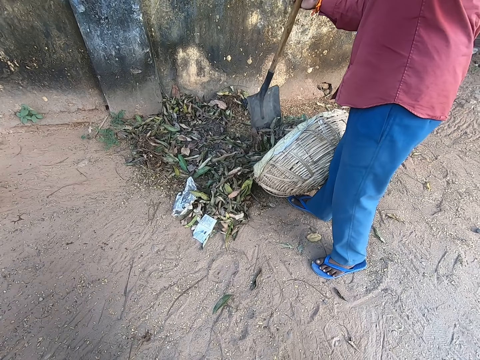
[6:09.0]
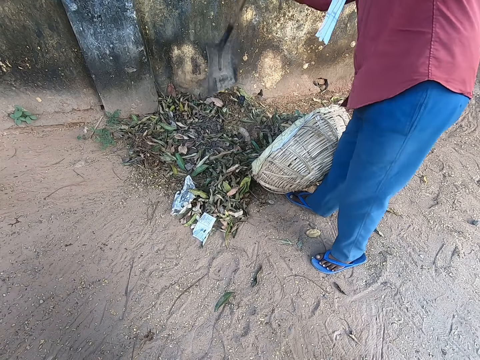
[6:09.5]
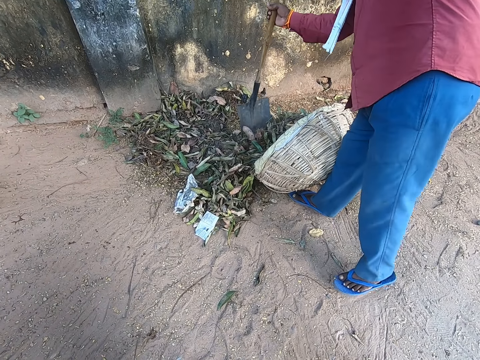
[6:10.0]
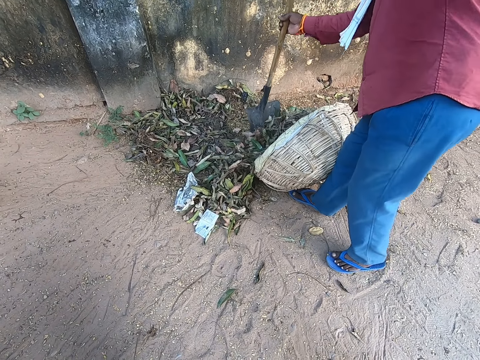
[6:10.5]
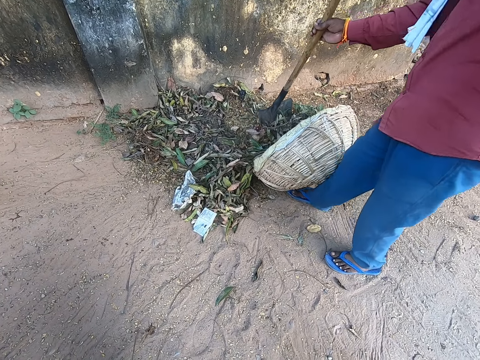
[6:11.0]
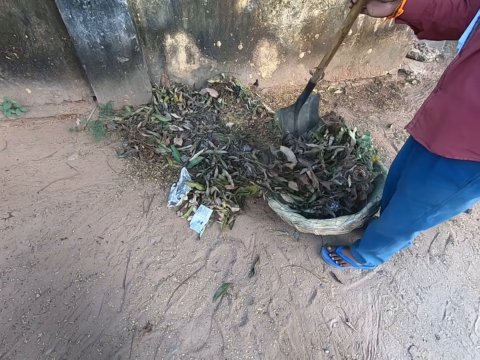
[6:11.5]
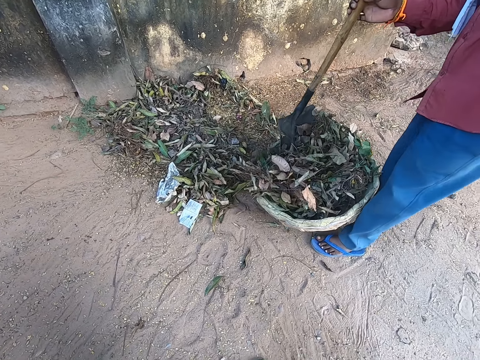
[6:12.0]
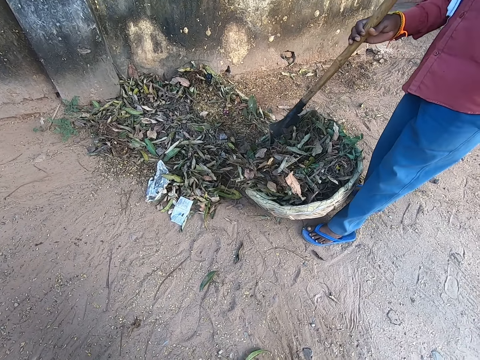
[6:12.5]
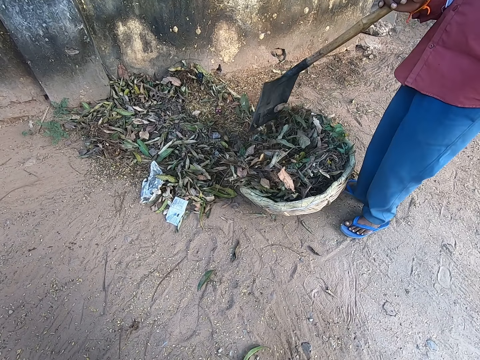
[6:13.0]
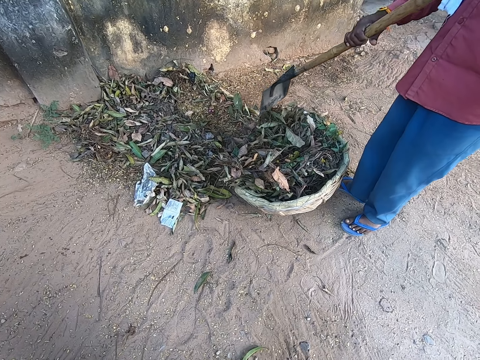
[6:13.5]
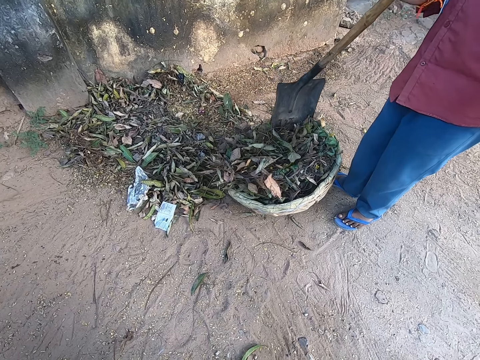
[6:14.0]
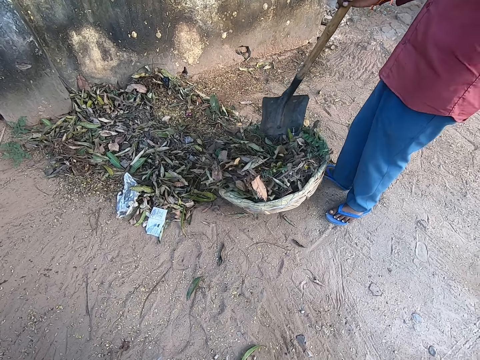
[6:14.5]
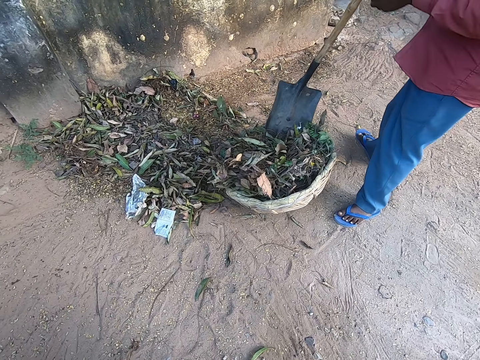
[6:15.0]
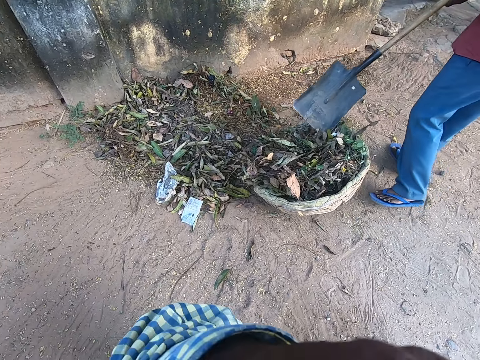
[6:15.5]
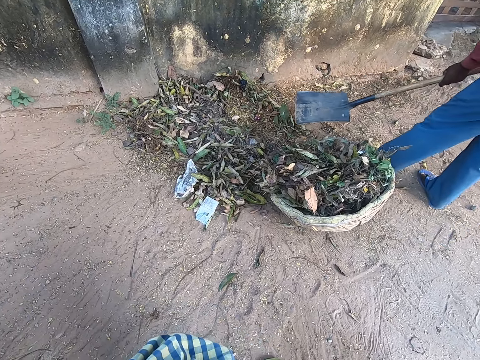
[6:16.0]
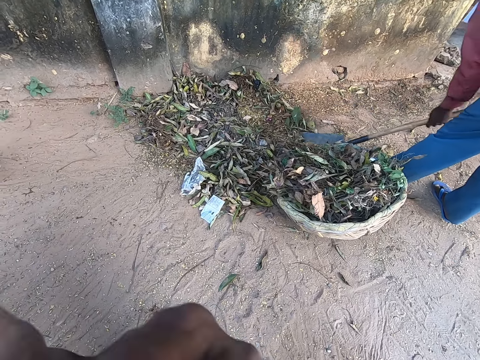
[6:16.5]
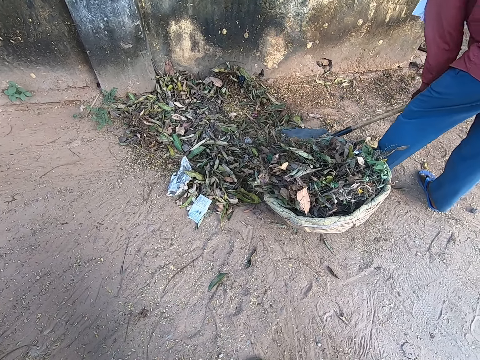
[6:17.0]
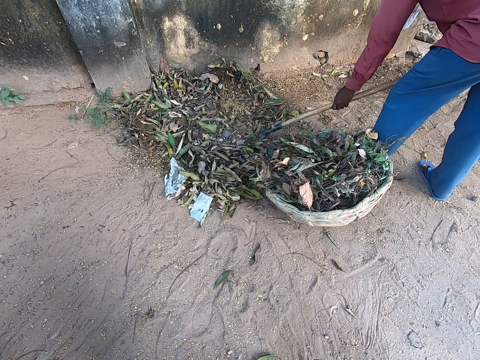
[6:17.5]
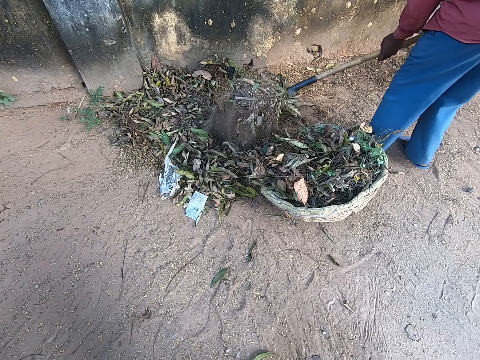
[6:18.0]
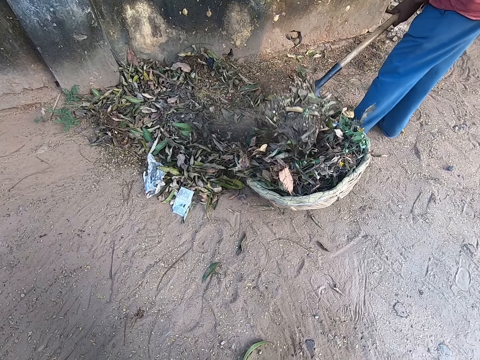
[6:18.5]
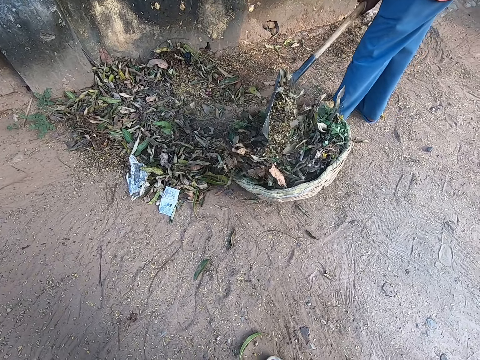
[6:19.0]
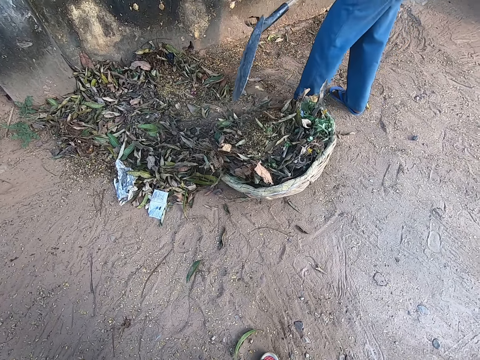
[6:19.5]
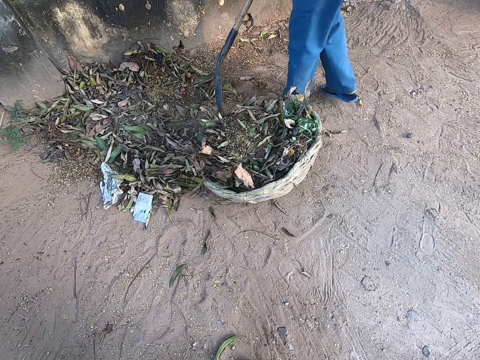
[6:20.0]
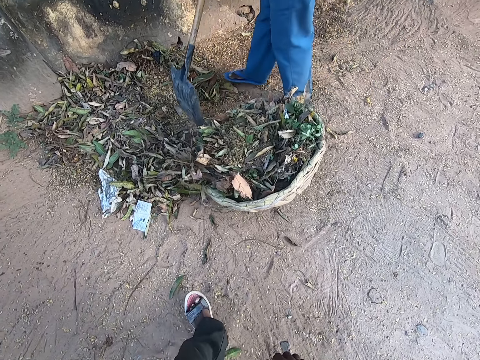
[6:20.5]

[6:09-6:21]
The camera wearer touches his face with his left hand. He wipes his face with his hand. The man shovels sand and leaves from the ground with the shovel in both hands. The man pours sand and leaves in the shovel into the basket on the ground.

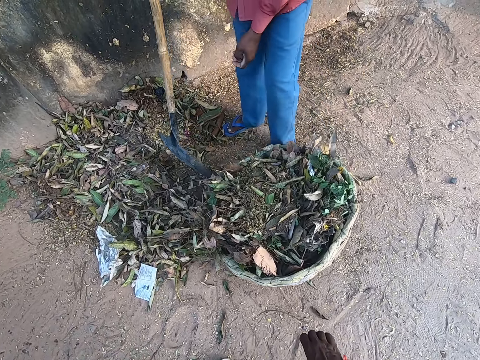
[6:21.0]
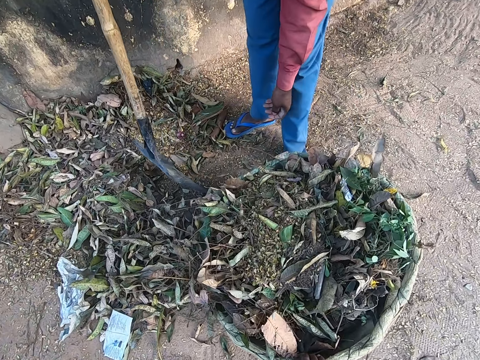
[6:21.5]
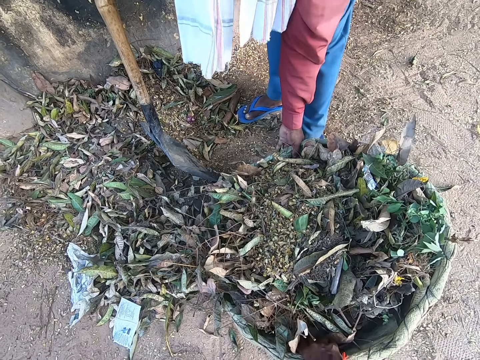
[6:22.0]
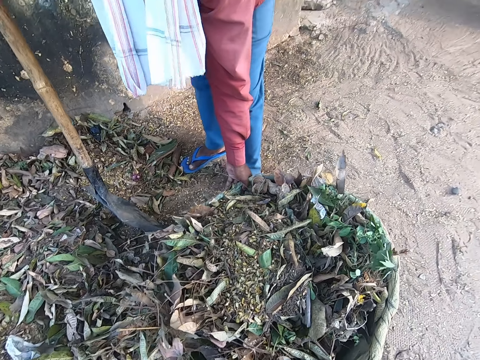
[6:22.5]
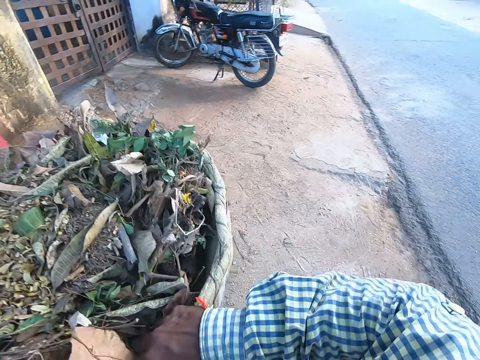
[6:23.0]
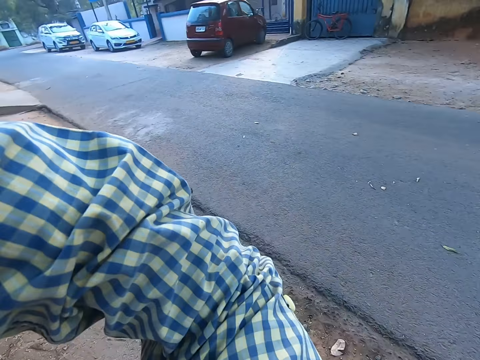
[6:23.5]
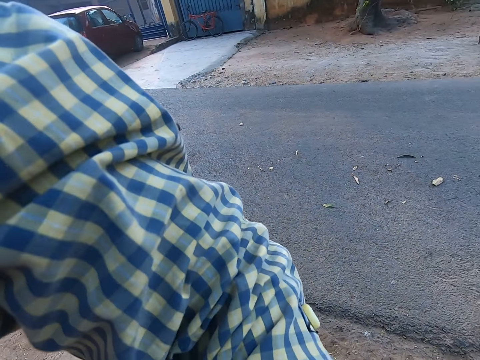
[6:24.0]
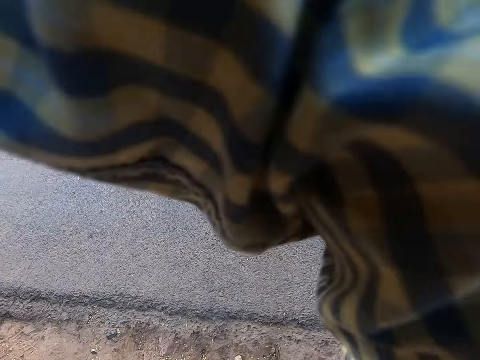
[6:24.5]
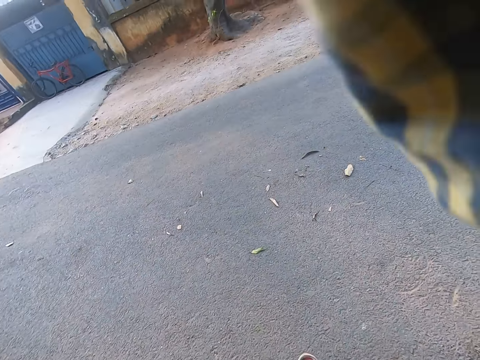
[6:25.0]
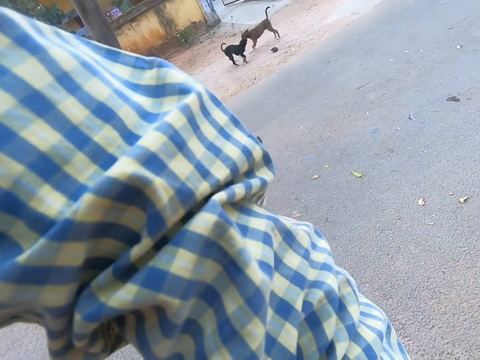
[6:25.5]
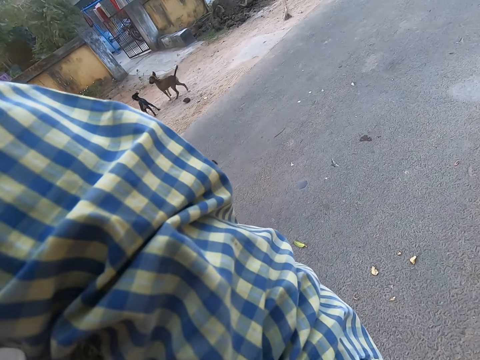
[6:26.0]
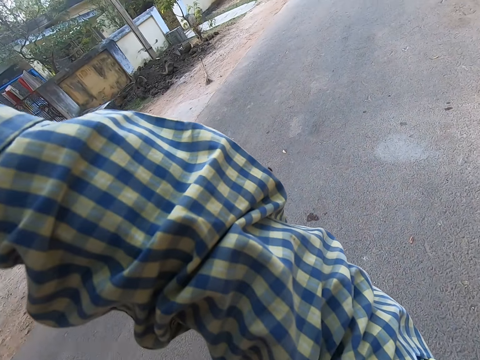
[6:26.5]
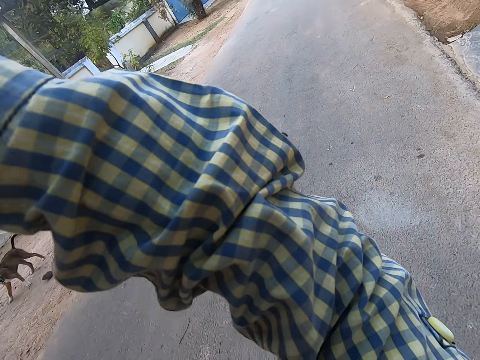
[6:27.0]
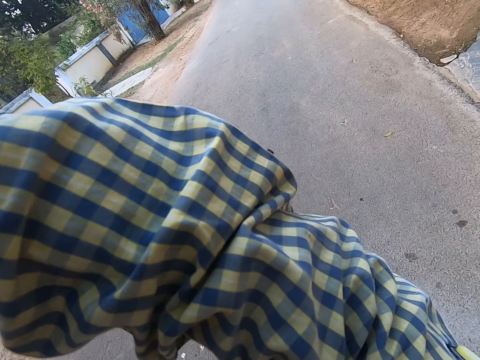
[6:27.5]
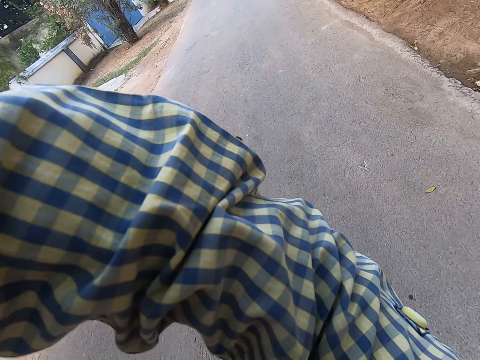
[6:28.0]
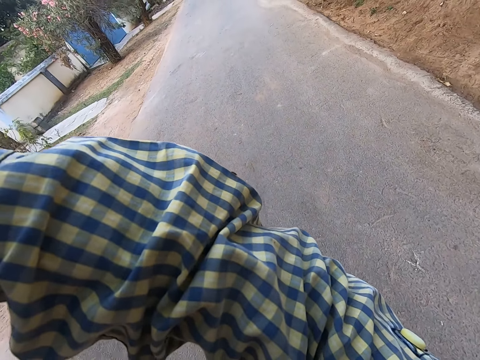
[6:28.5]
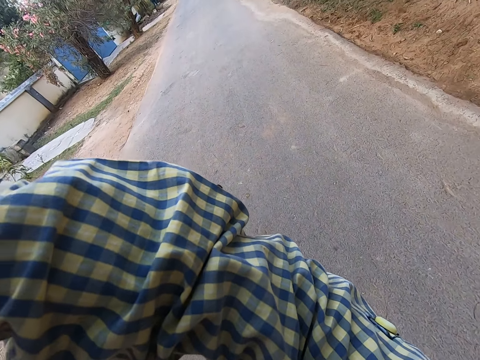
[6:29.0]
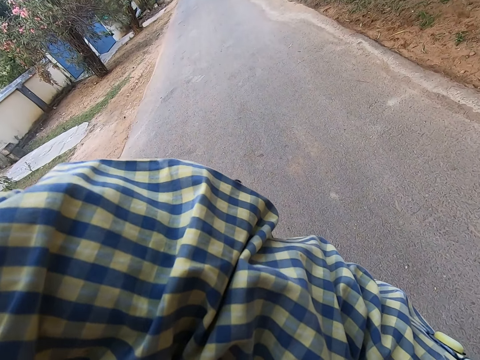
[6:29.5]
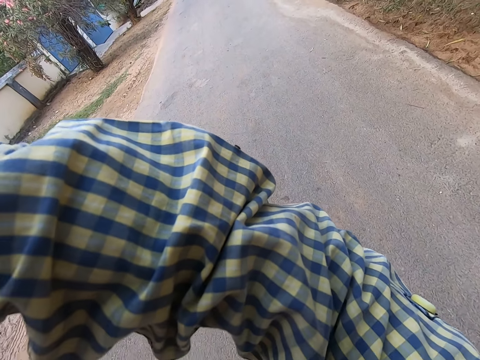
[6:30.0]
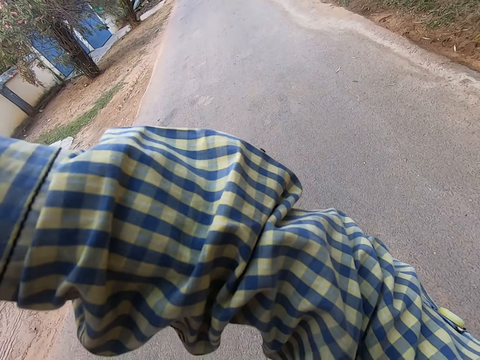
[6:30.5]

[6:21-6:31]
The camera wearer lifts the basket from the ground with his right hand. The man lifts the basket from the ground with his left hand. The man helps the camera wearer carry the dirt bucket. The camera wearer places the basket onto his head. He carries the bucket to the tractor on the road.

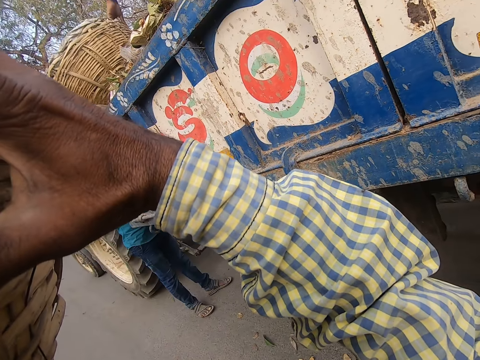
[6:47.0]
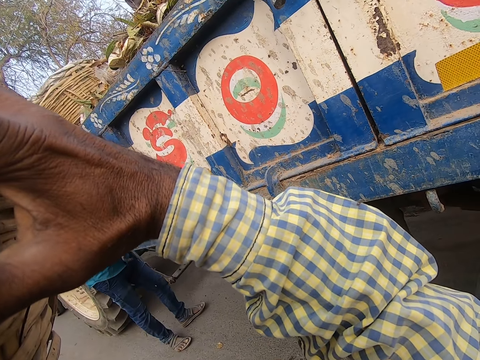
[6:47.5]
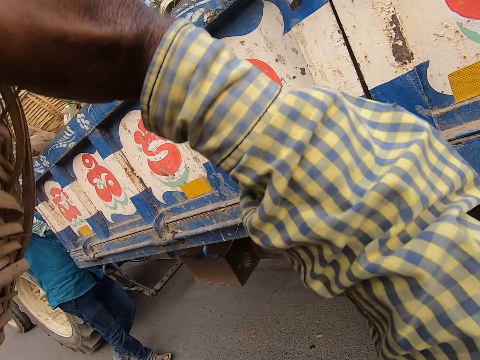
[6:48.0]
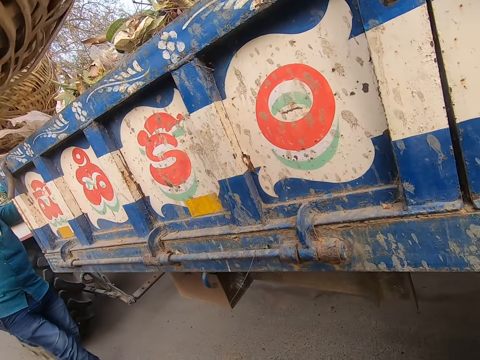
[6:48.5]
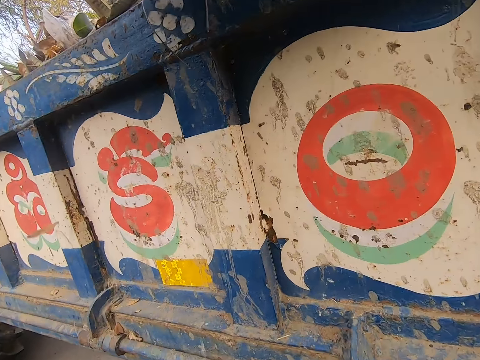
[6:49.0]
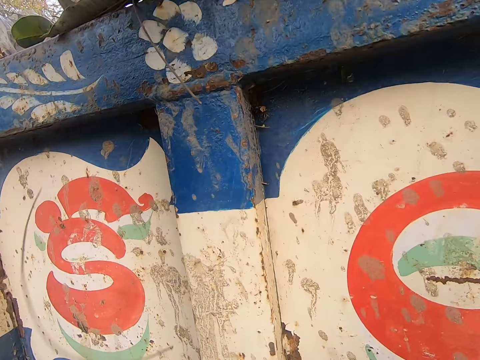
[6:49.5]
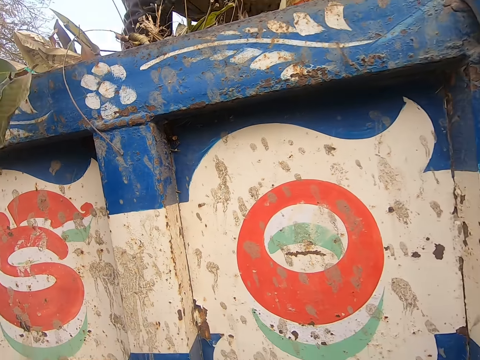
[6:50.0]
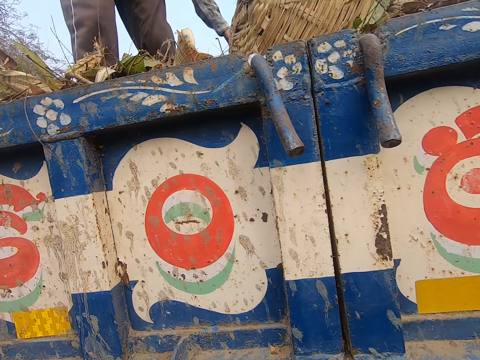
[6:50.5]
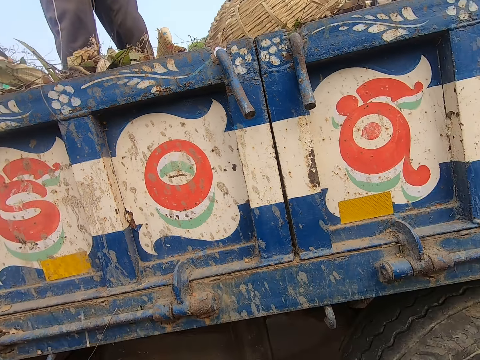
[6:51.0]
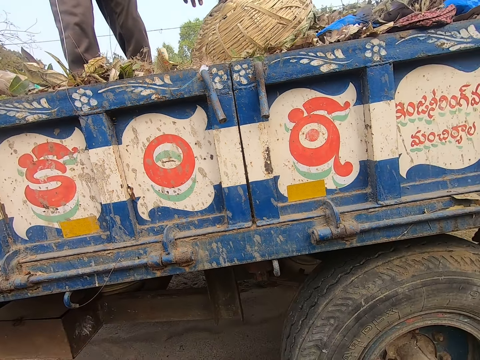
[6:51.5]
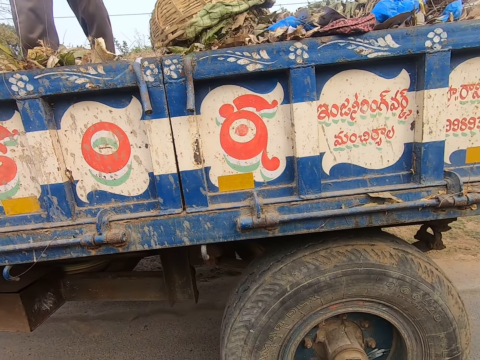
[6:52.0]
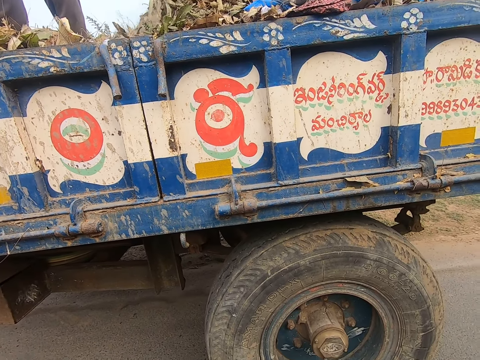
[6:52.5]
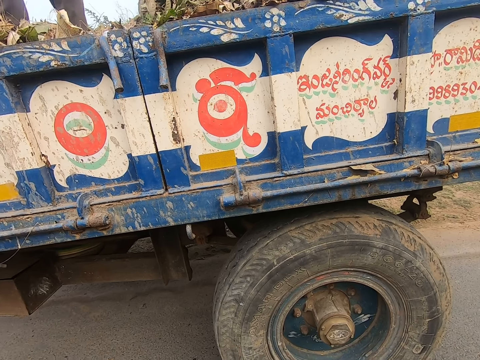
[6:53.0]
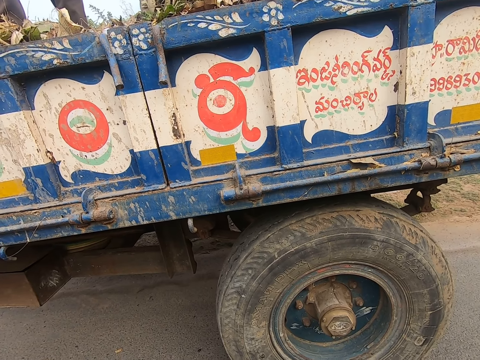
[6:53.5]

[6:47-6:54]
The camera wearer passes the basket to a man in the truck. They drop the bucket in the tractor. The man pours sand and leaves in the basket into the truck.
